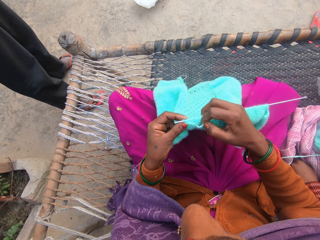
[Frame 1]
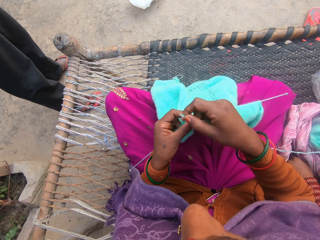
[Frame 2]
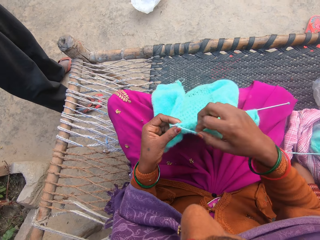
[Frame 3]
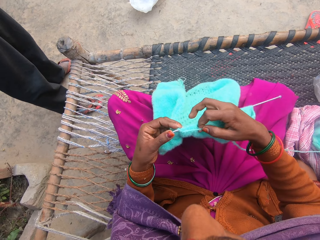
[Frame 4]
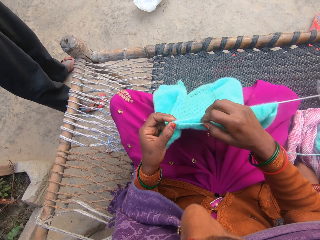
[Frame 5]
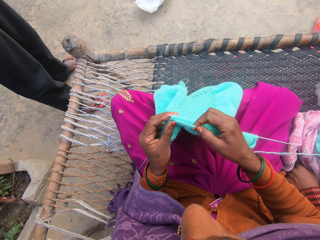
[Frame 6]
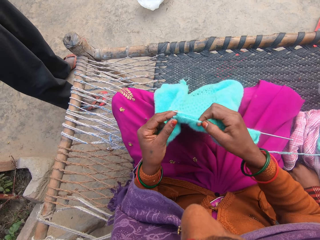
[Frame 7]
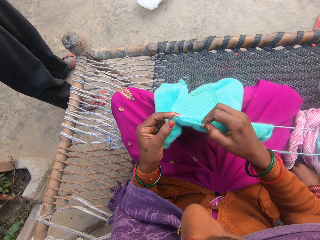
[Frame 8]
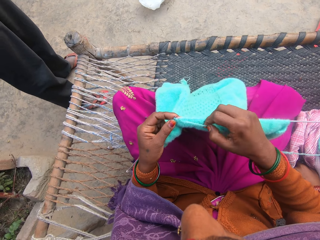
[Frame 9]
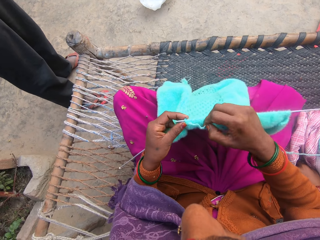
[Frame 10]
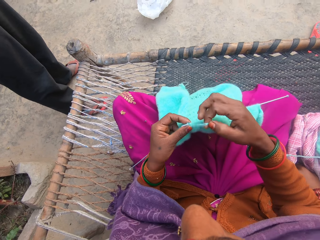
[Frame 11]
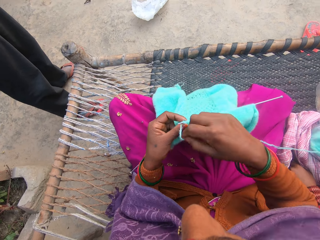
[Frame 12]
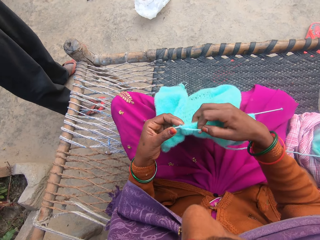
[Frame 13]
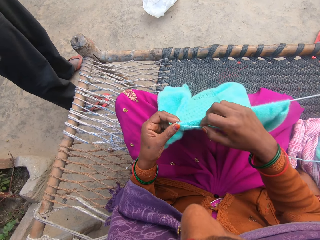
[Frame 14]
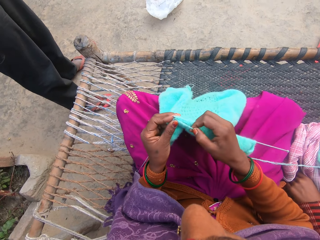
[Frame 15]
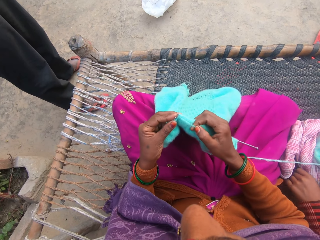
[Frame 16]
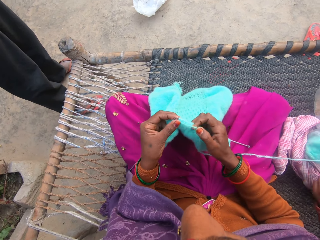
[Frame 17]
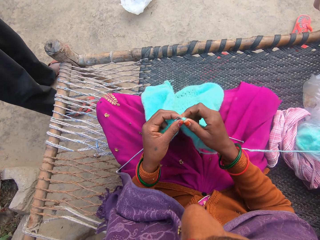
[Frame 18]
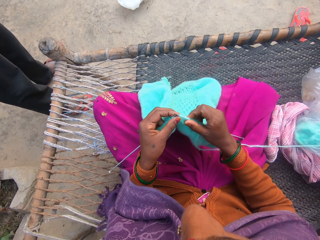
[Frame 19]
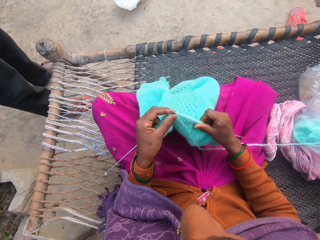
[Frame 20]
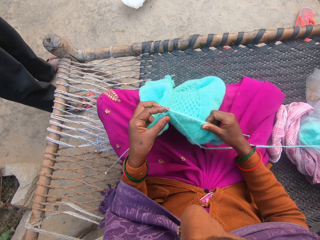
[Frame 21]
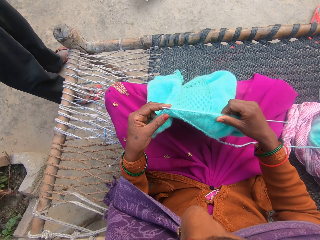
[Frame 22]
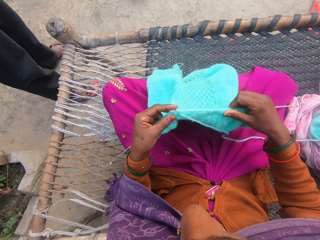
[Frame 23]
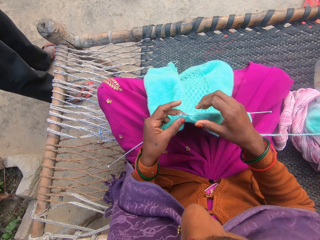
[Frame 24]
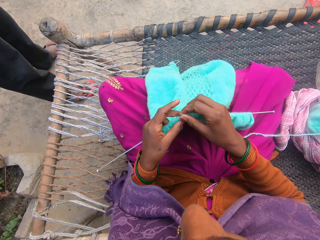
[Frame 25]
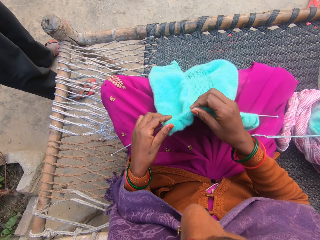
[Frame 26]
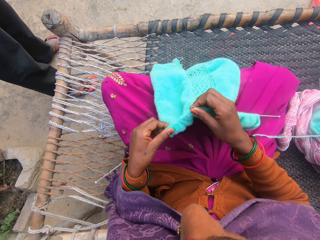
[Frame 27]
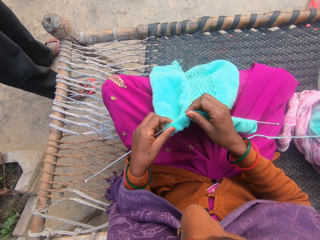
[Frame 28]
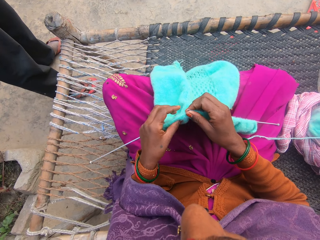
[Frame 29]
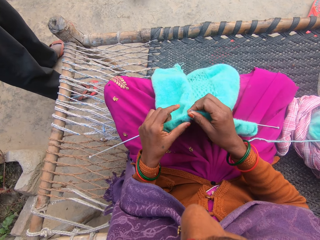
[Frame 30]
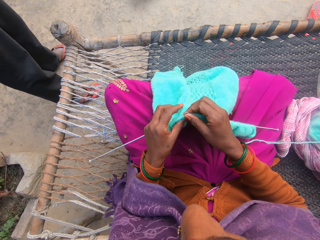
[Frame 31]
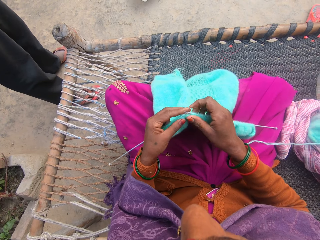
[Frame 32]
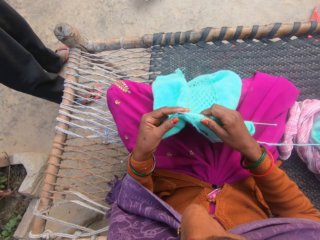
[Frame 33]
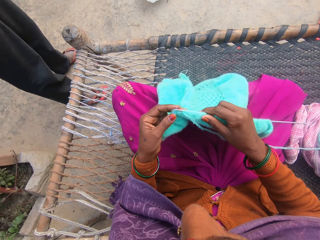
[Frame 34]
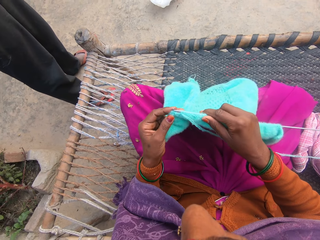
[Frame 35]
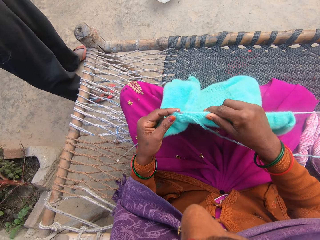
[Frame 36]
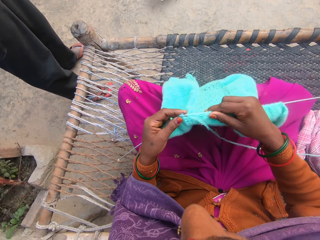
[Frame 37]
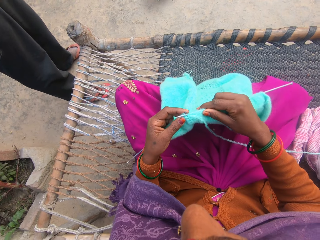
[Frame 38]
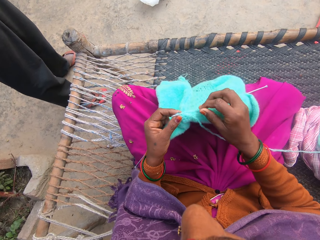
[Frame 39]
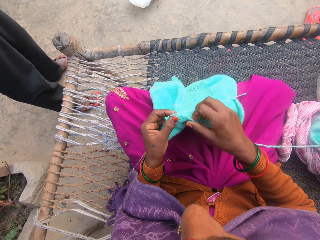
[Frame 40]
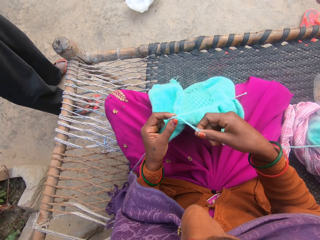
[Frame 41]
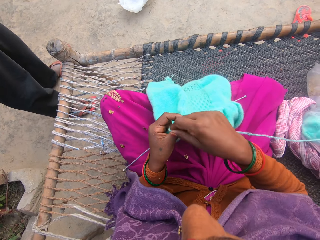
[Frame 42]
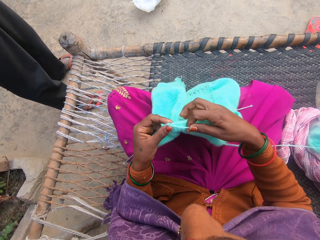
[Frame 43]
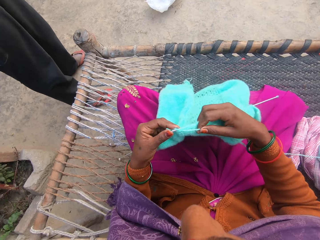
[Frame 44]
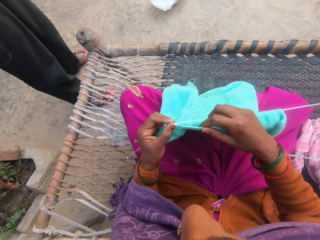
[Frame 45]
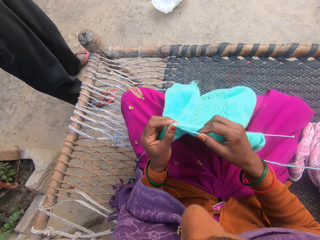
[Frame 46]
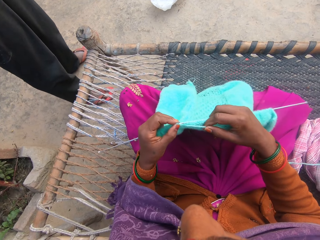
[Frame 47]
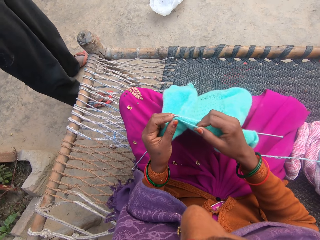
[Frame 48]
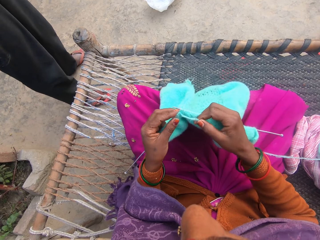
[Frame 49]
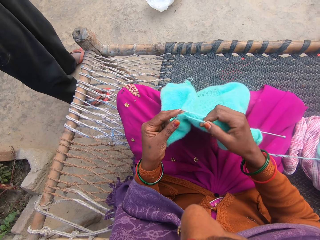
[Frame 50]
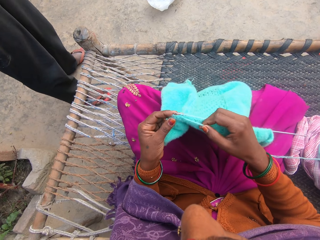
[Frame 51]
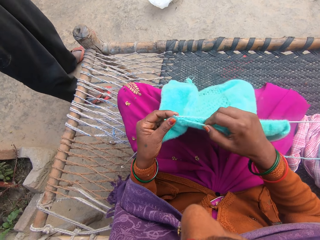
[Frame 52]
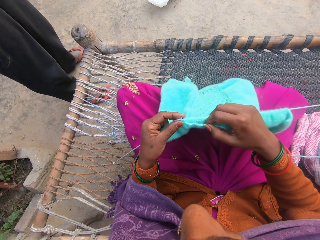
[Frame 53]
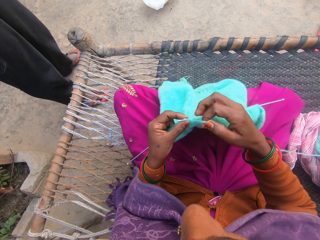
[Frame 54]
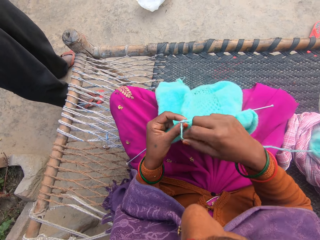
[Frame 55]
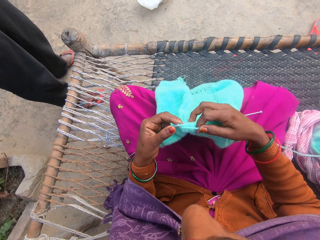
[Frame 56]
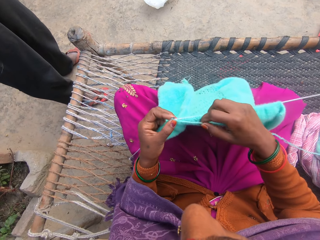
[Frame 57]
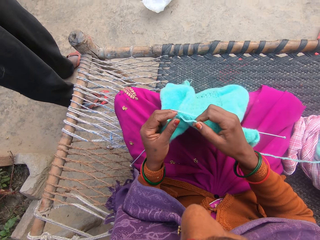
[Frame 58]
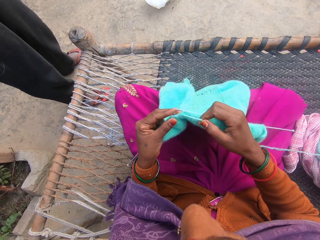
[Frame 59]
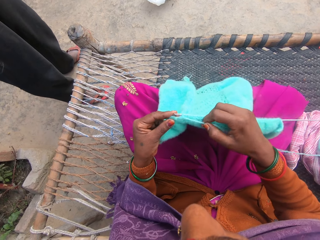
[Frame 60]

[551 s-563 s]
The camera wearer rolls the knitting thread on the knitting needle. They knit the knitting garment with the knitting needle. They roll the knitting thread on the knitting needle. They knit the knitting garment with the knitting needle. They adjust the knit fabric or scarf on the knitting needle. They knit the scarf.

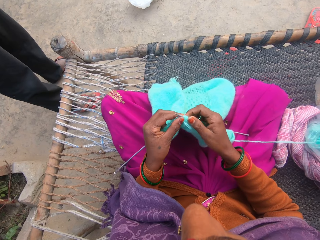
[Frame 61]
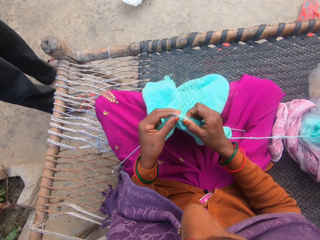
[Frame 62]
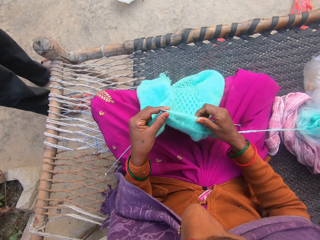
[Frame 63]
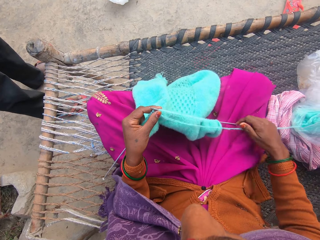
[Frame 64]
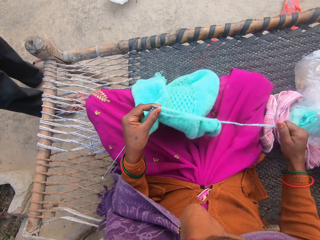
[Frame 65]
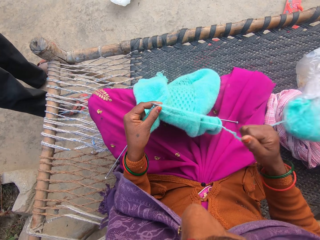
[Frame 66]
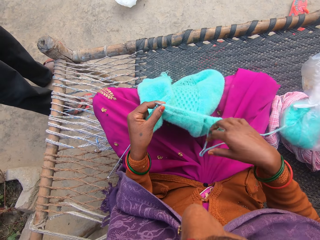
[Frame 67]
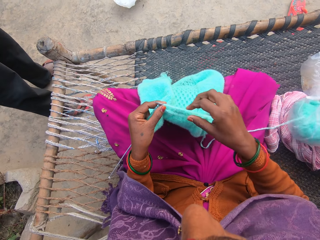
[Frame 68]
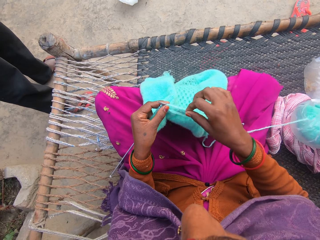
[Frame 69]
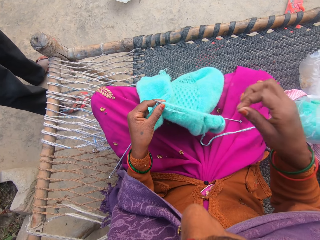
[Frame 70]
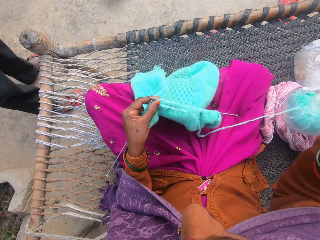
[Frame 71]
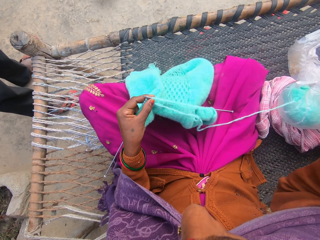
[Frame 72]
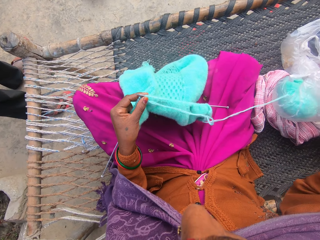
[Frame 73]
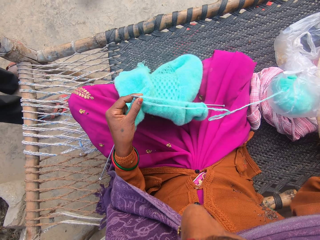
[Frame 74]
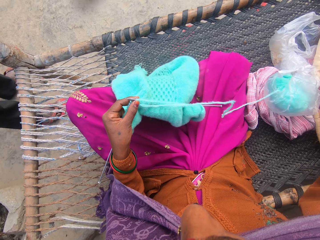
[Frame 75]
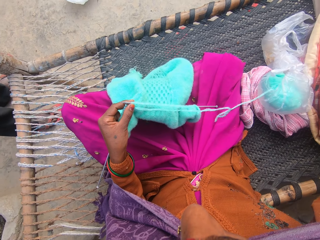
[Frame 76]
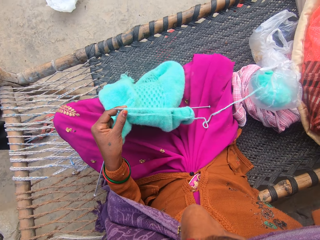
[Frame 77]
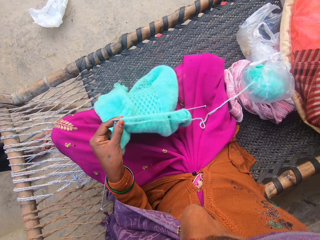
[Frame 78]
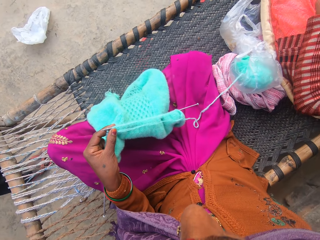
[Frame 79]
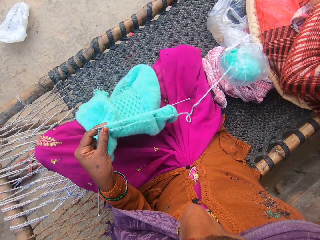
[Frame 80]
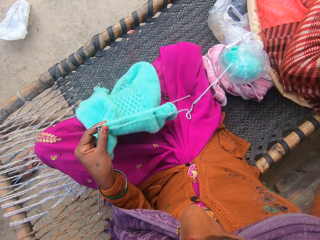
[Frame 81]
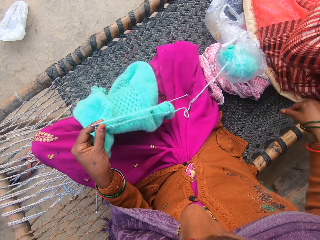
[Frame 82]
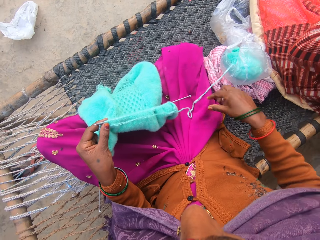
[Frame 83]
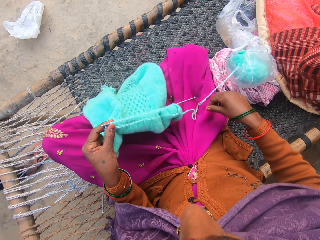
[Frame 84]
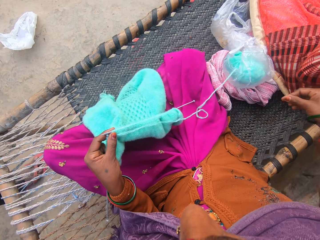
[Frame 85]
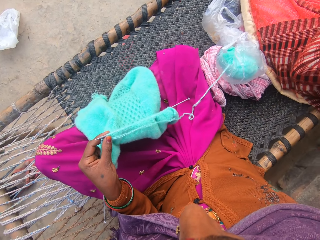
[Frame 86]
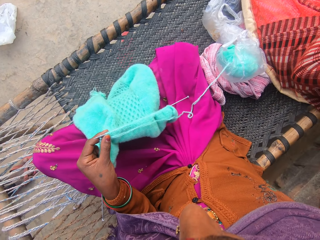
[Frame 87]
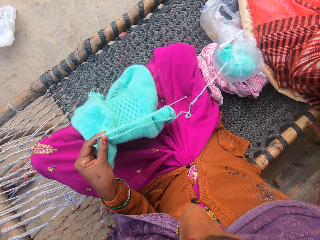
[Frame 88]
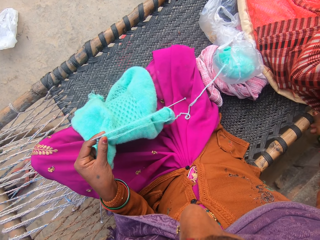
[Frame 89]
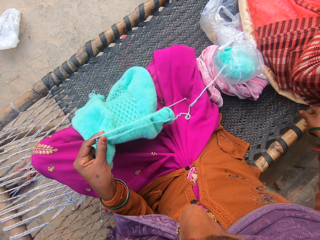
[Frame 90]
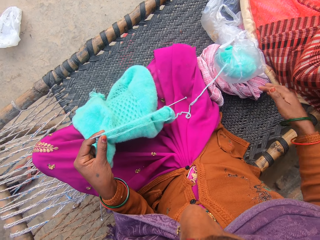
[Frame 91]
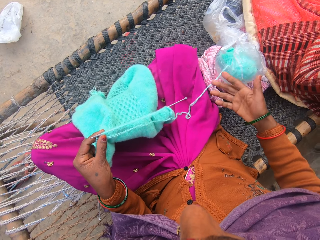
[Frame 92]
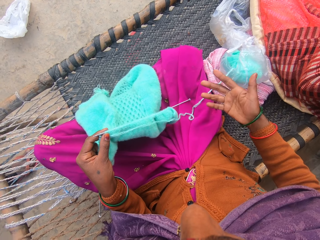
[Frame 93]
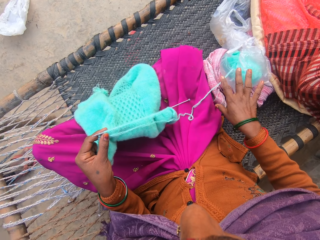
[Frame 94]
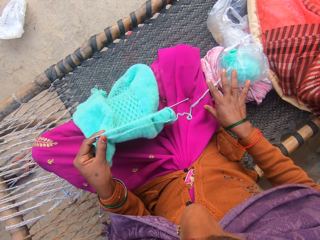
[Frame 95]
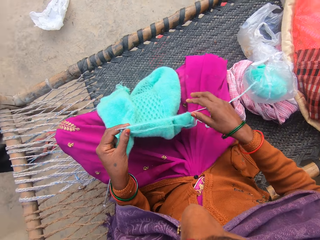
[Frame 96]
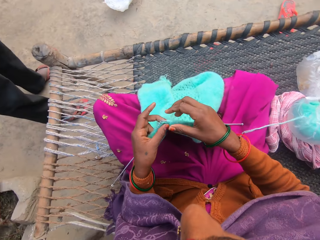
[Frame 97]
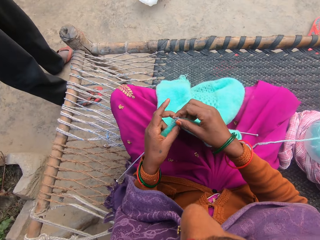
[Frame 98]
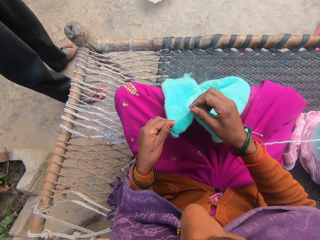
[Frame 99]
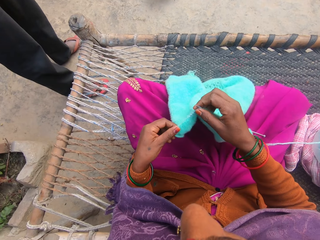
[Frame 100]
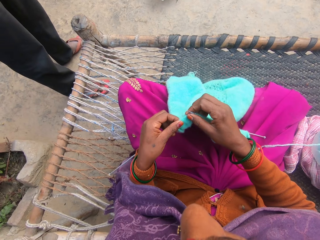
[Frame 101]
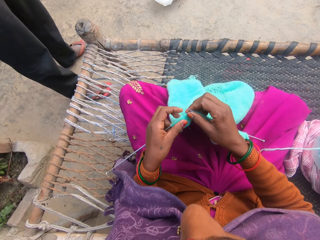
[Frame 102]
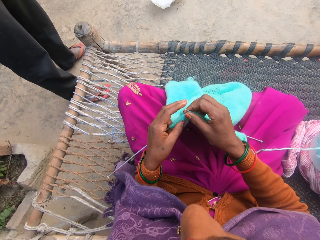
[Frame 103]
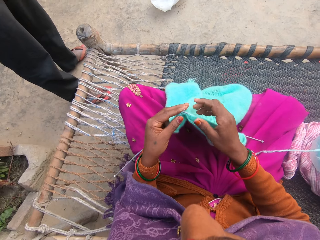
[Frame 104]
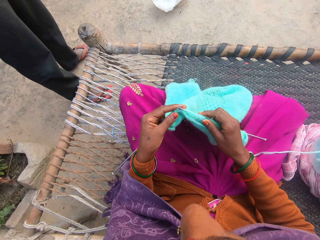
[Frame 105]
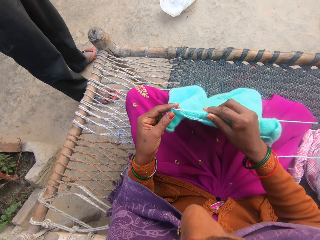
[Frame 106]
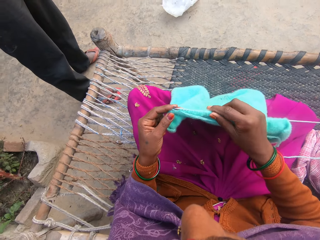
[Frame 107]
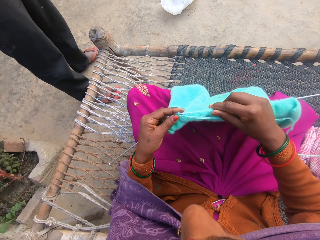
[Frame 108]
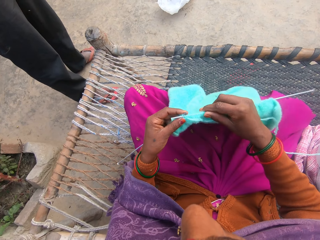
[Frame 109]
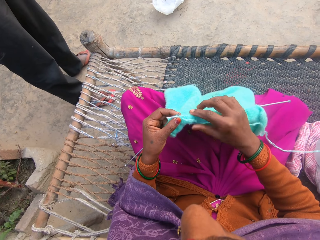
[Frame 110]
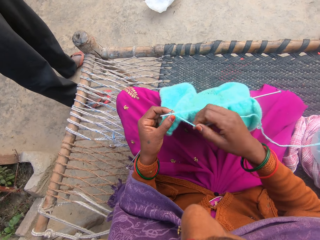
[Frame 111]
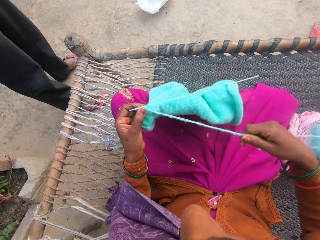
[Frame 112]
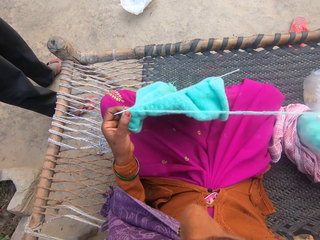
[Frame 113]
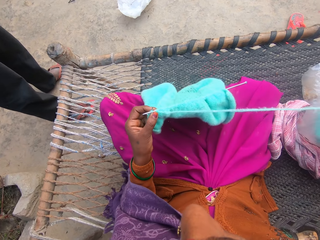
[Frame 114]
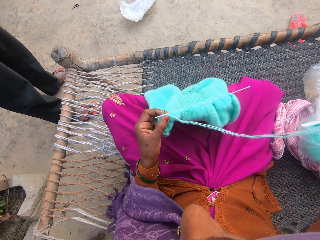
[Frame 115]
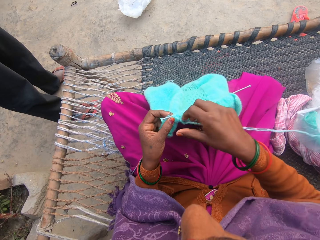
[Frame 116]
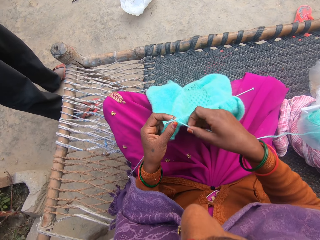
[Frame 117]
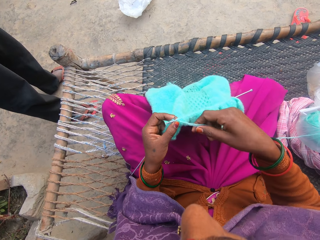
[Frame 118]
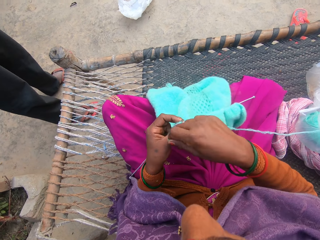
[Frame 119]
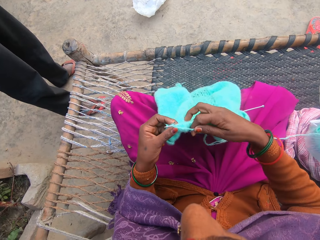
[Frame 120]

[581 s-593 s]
The camera wearer pulls the thread. She removes hair from the yarn with her right hand. She moves the hand. A lady appears. The camera wearer looks at the hand. She straightens the scarf. She knits the cloth with the pair of knitting needles and the yarn in both hands. She straightens the thread. She knits the scarf.
